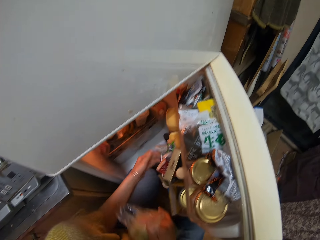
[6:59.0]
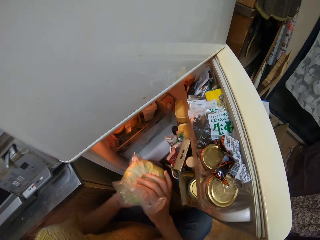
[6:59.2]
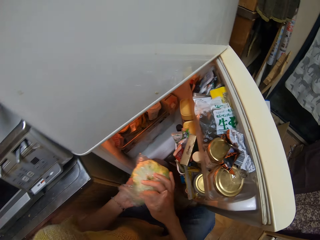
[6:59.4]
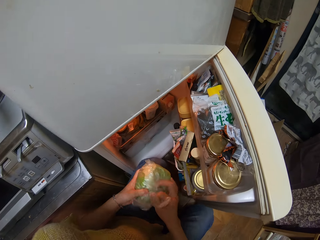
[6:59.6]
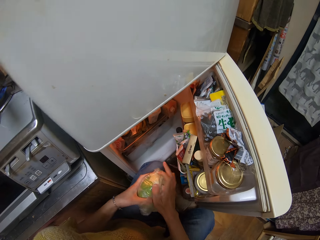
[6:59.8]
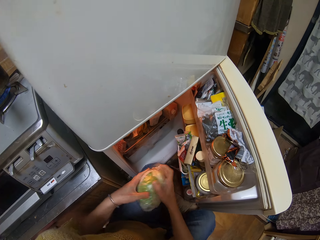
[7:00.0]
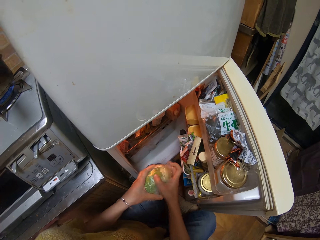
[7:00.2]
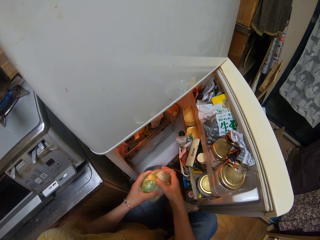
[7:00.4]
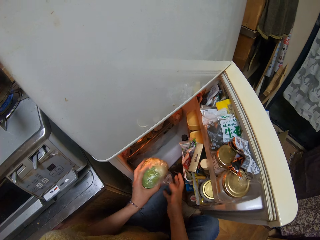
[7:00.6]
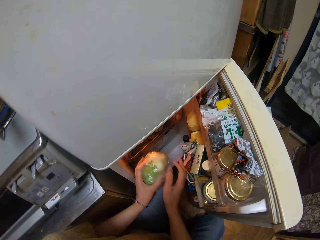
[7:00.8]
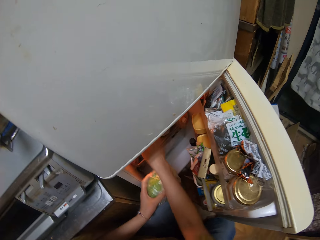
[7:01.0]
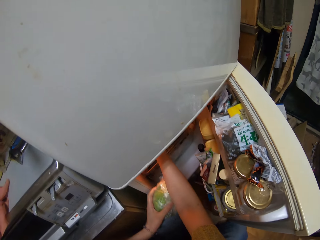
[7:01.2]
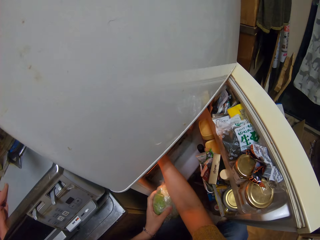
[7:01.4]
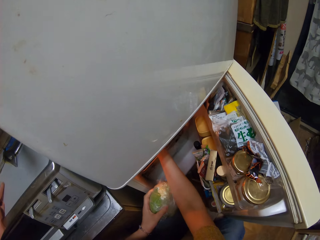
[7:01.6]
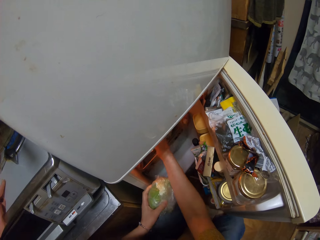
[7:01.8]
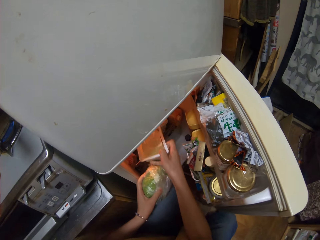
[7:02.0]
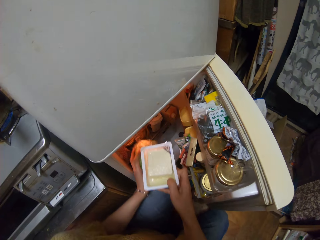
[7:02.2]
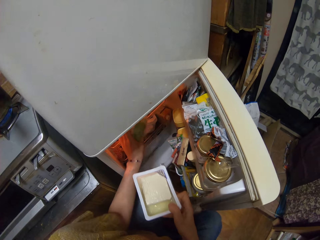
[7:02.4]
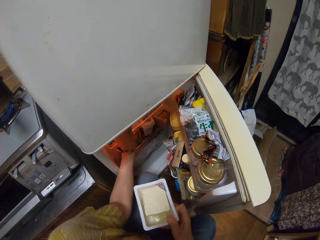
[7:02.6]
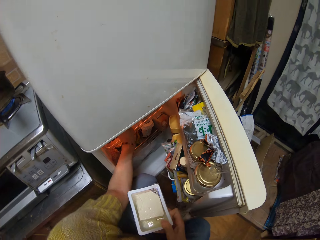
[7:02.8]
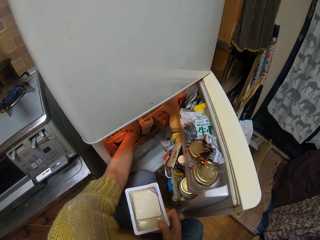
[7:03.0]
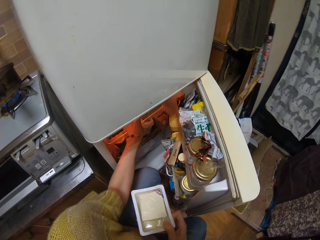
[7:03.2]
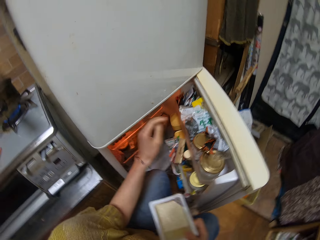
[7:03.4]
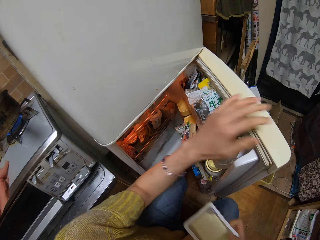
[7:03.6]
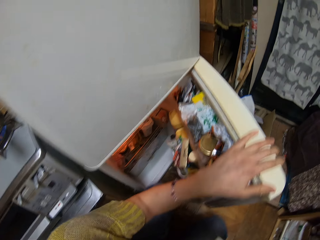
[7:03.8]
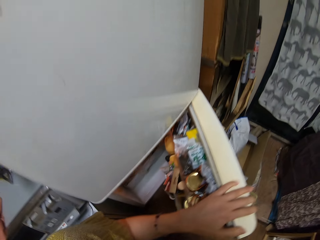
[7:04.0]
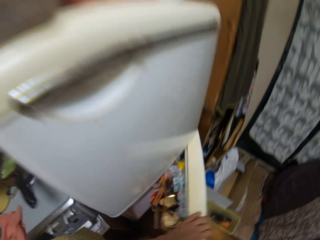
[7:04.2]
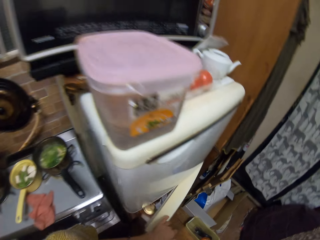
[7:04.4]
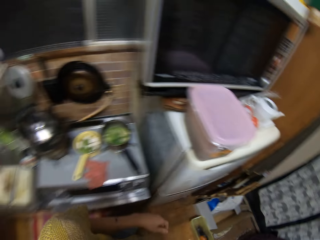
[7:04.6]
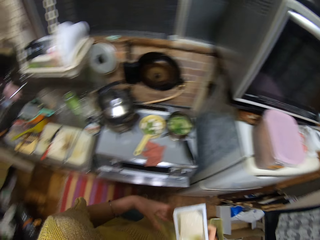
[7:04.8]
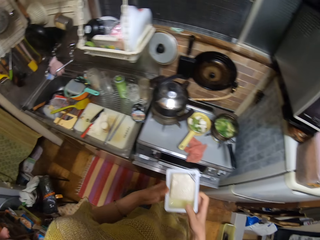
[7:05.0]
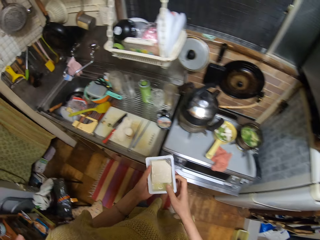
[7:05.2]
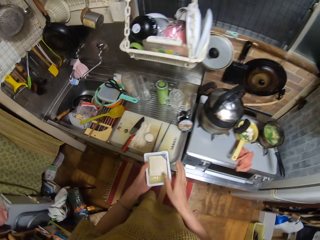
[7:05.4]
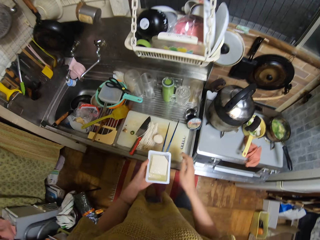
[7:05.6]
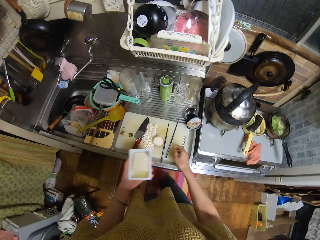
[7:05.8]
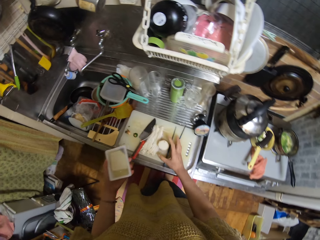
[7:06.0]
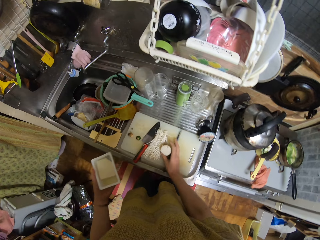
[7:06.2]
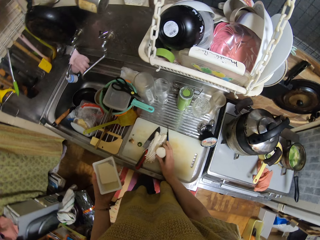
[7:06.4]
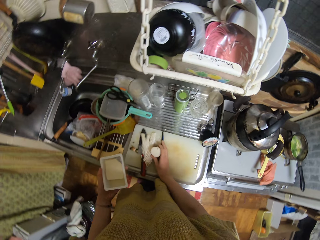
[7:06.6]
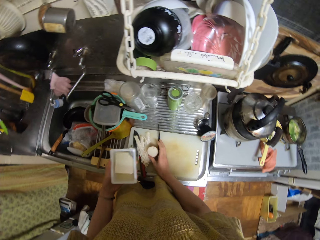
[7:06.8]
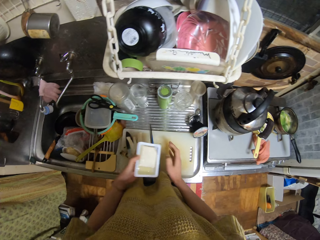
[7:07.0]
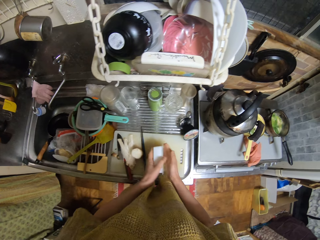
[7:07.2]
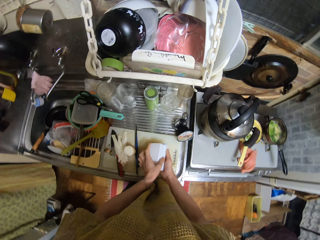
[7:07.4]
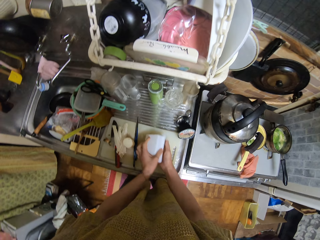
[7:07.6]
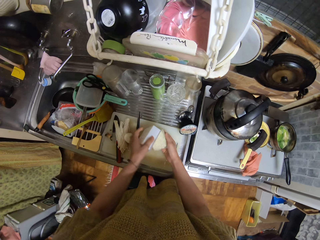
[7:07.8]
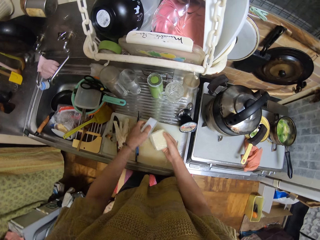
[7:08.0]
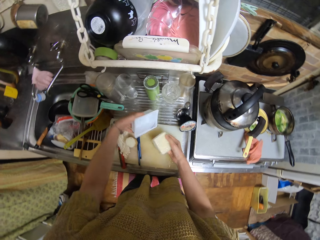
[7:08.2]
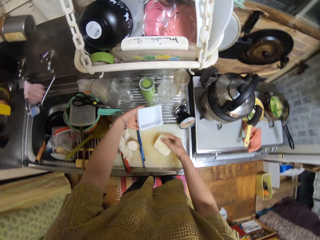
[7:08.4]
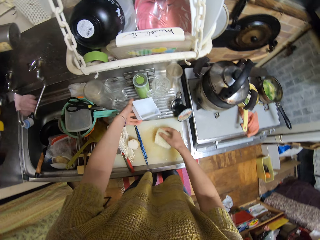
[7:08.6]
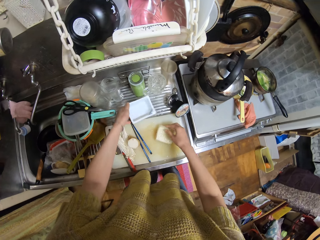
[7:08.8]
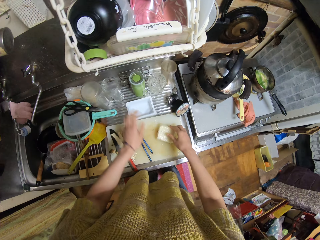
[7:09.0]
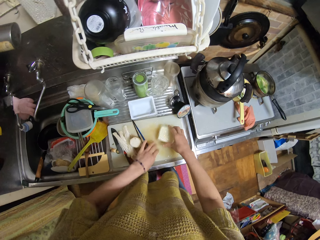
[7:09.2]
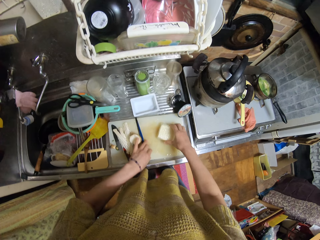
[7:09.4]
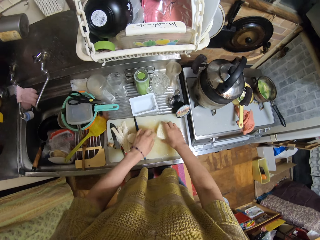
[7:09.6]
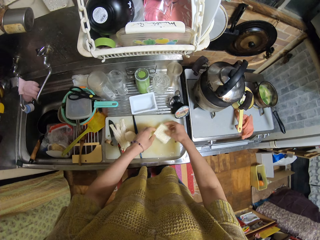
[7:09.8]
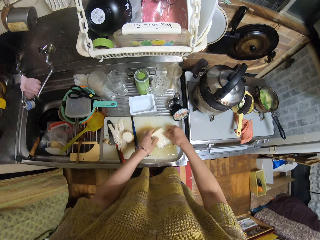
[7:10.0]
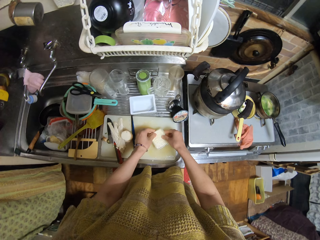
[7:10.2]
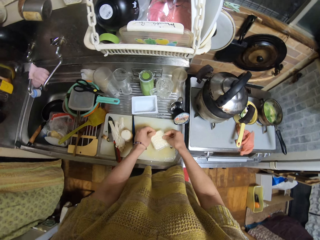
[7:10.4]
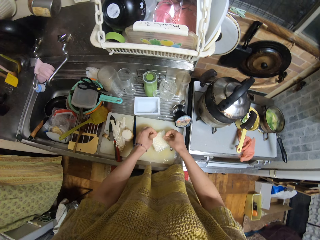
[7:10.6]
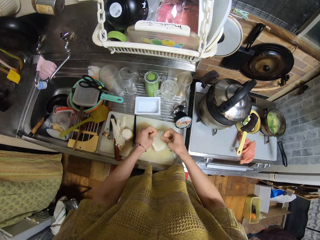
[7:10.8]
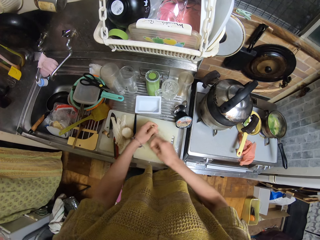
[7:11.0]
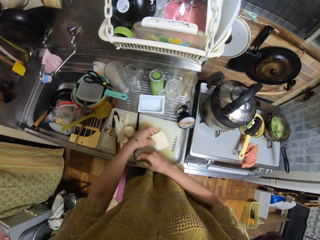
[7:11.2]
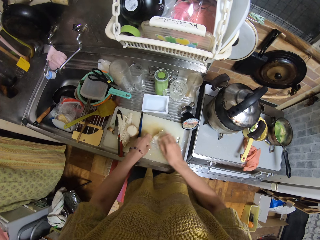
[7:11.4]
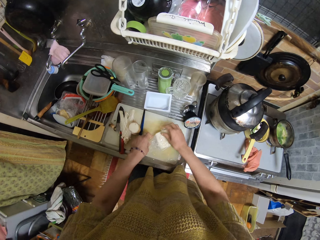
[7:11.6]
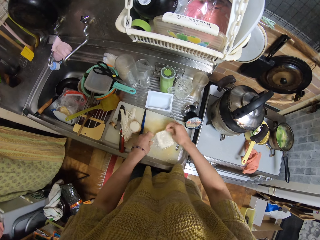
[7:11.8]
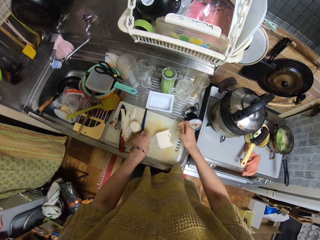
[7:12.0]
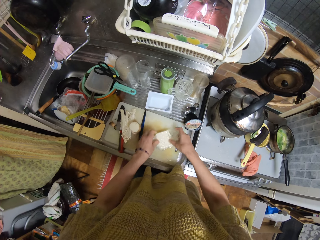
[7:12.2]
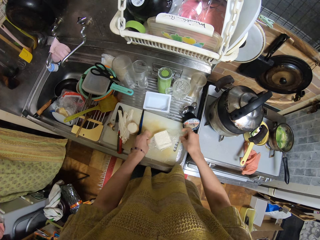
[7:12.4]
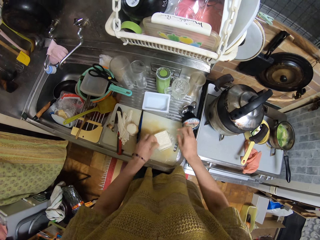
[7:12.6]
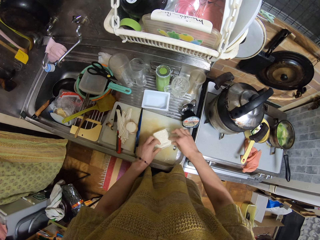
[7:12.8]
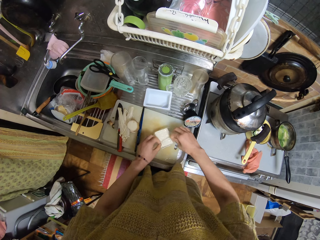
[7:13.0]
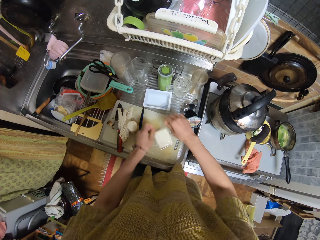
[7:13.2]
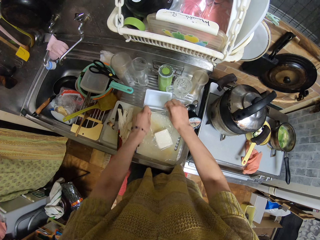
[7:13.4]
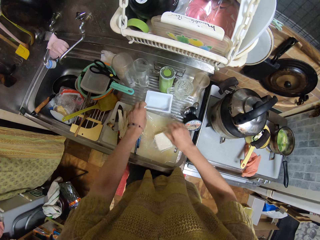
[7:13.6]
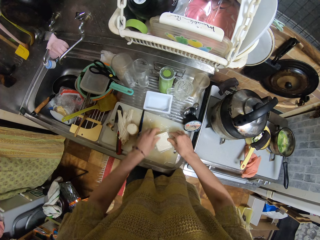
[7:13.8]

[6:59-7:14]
The camera wearer removes a plate or dish of cheese from the fridge. They put the cabbage into the fridge. They close the fridge. They shift the chopsticks and noodles aside on the chopping board. They place the cheese on the chopping board. They drop the dish aside. They unwrap the cheese.

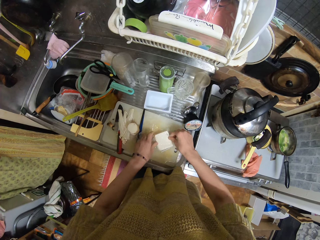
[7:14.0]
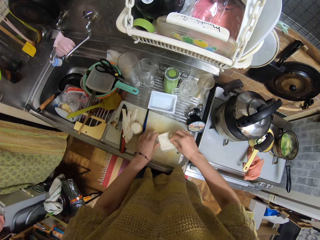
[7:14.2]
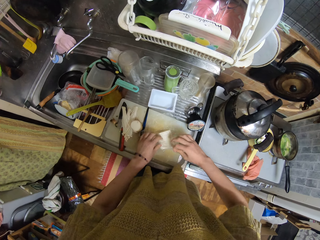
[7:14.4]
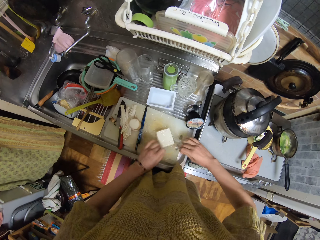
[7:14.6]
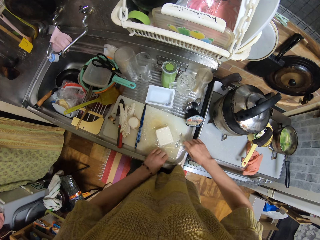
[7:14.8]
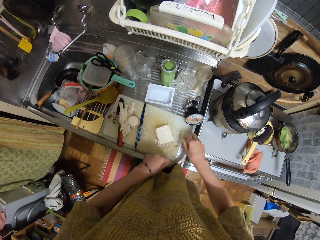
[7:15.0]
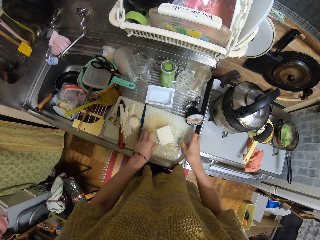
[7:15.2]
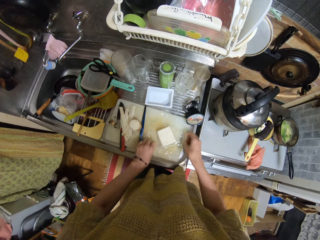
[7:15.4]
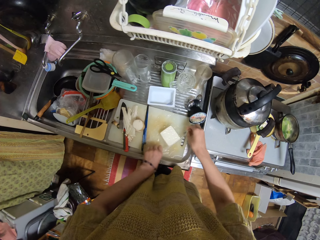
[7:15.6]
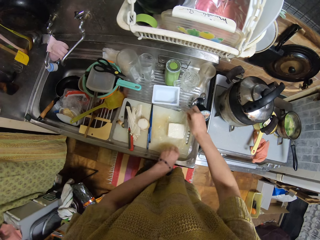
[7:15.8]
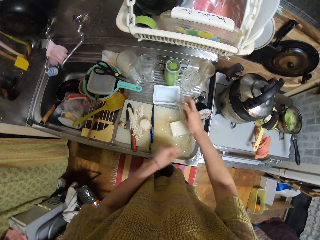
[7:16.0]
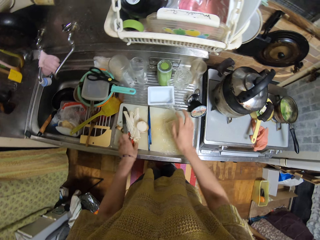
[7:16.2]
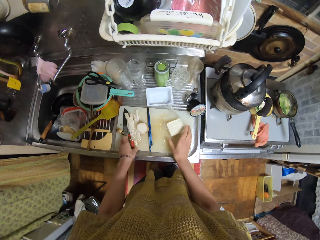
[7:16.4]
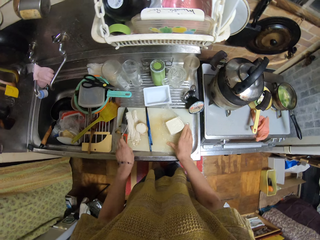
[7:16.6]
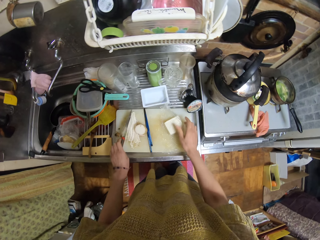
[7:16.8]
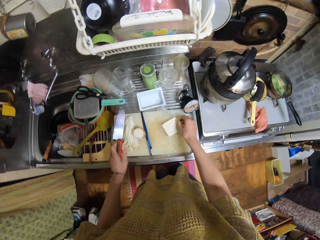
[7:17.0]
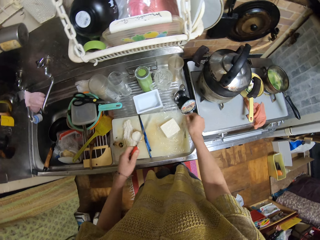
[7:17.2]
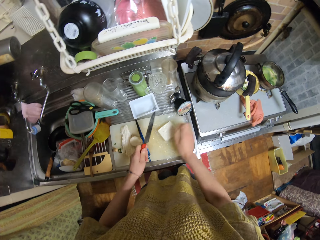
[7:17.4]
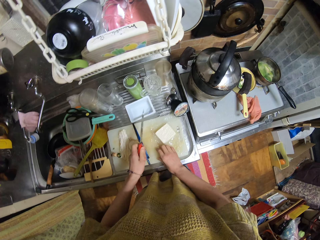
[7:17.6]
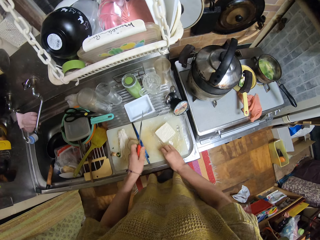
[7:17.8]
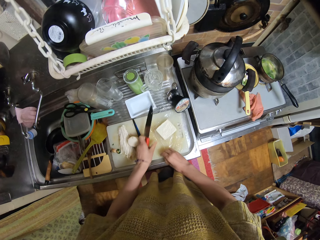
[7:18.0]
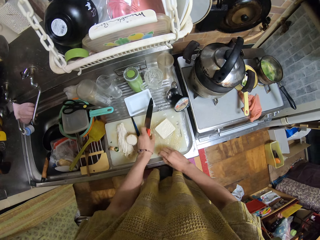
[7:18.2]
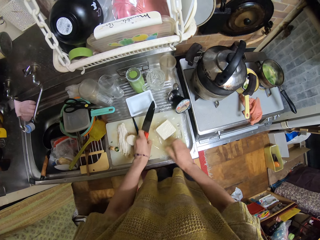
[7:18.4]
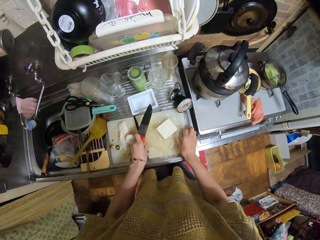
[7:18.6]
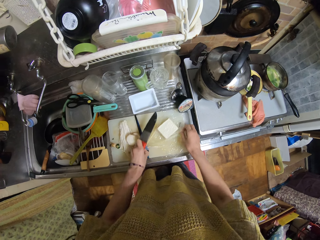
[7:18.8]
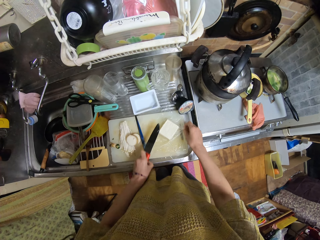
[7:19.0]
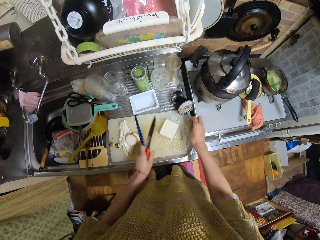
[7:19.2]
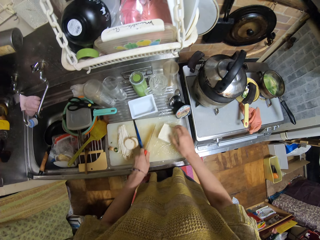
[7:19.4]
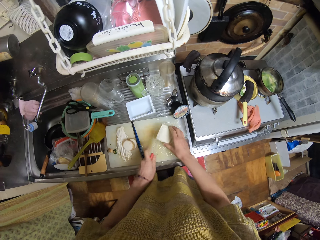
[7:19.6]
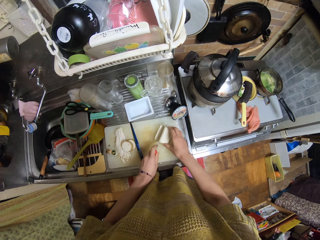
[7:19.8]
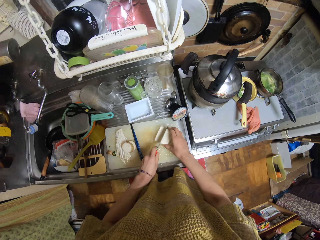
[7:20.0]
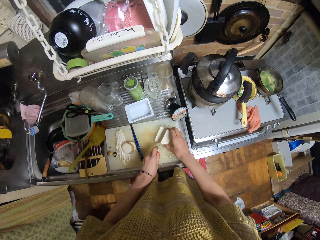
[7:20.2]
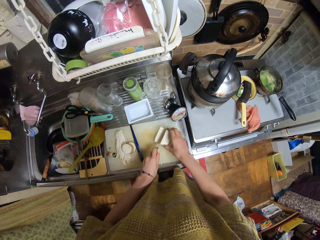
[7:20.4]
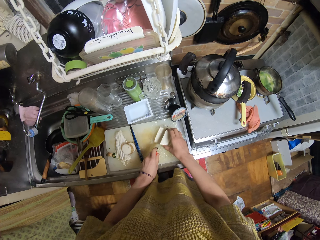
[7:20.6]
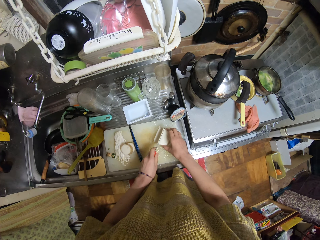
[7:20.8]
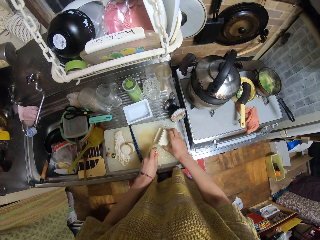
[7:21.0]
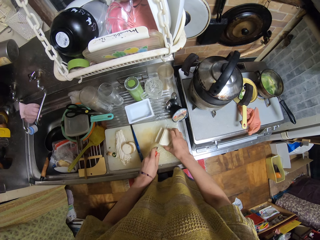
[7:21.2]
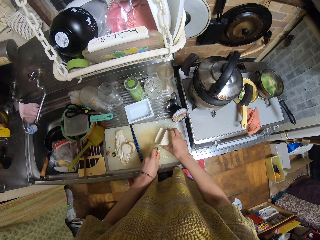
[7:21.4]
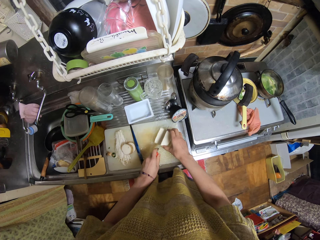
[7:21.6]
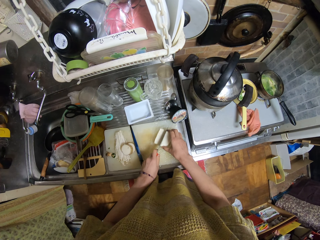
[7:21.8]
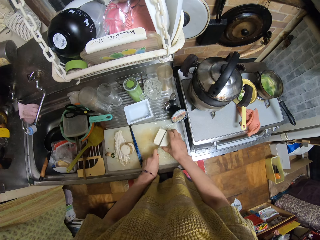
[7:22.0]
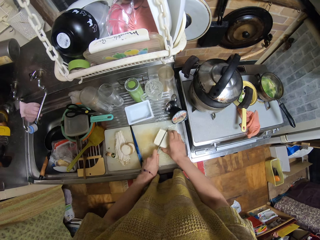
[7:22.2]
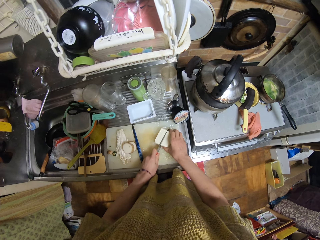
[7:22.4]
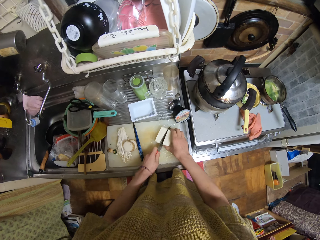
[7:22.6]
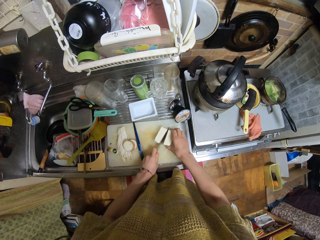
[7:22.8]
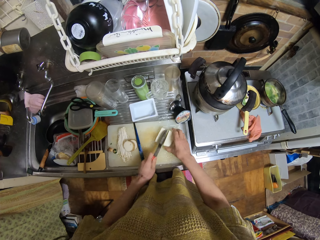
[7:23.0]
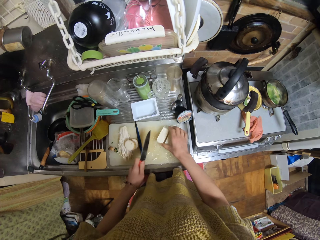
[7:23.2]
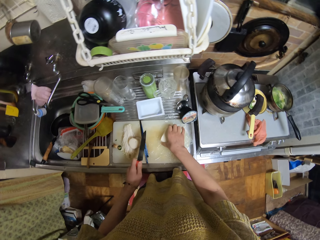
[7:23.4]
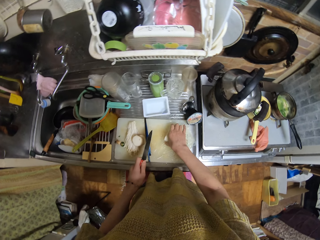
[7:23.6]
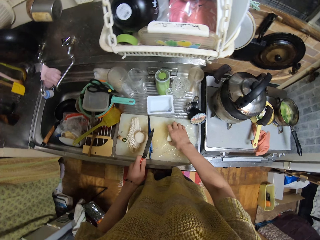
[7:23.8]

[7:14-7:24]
The camera wearer picks up the knife. They adjust the nylon on the cheese. They cut the cheese.
